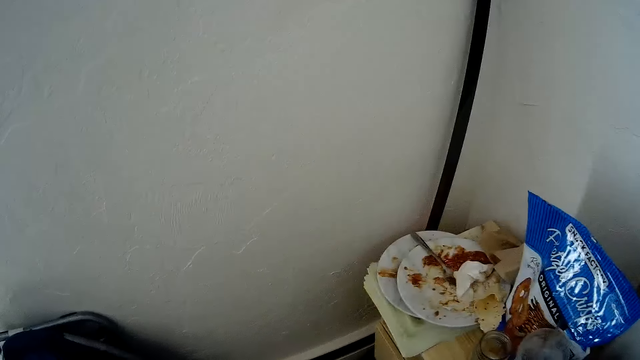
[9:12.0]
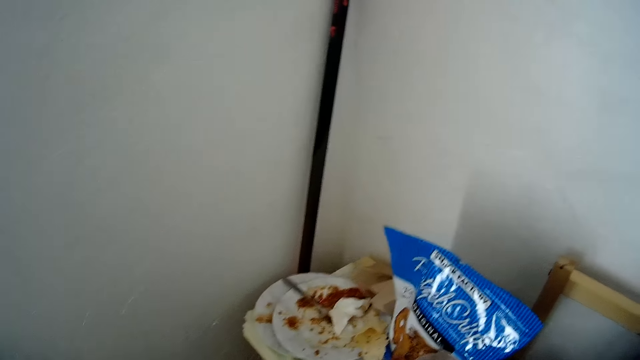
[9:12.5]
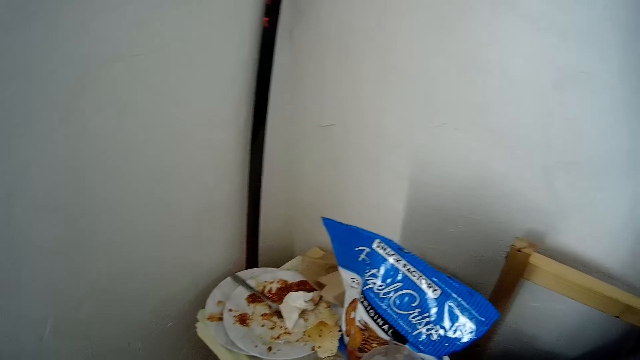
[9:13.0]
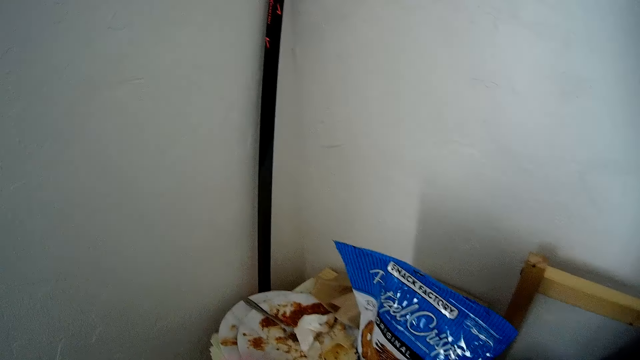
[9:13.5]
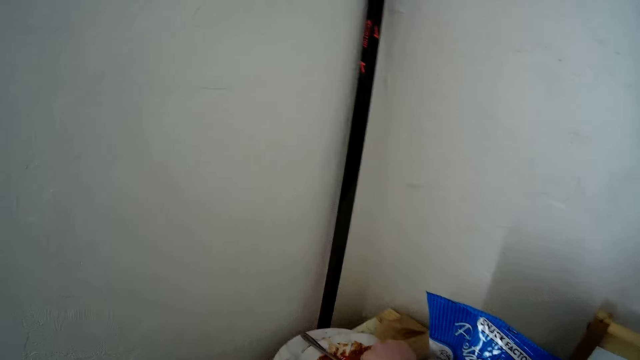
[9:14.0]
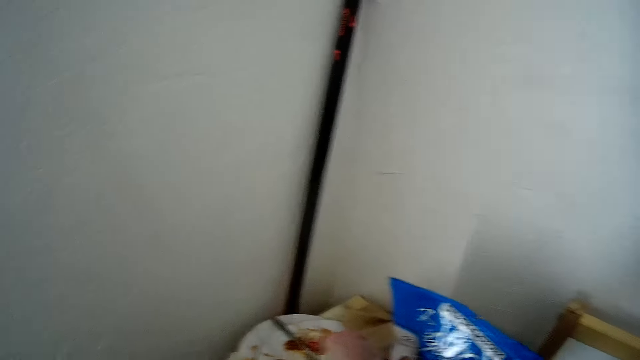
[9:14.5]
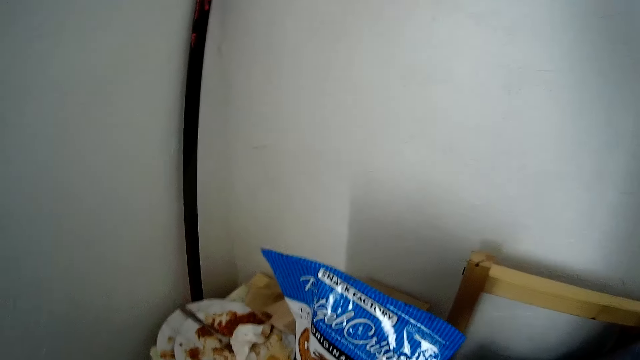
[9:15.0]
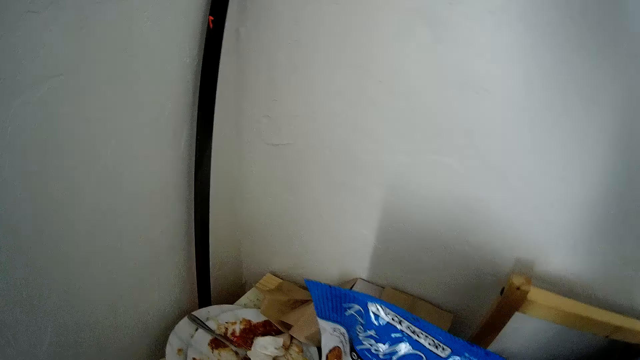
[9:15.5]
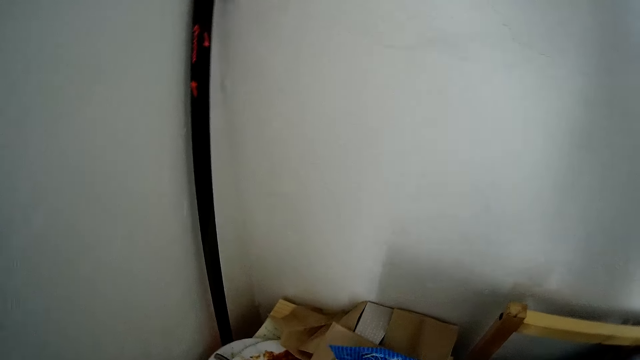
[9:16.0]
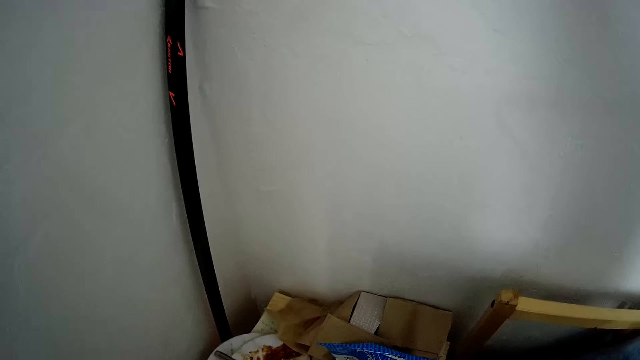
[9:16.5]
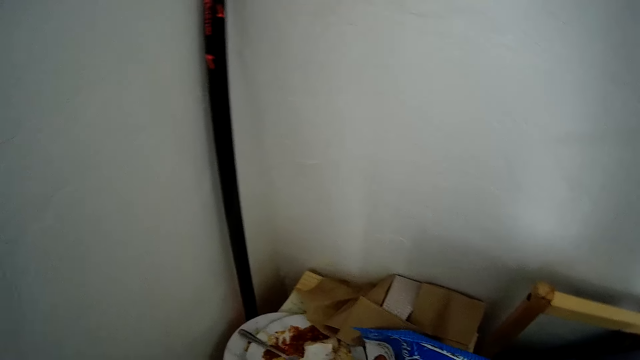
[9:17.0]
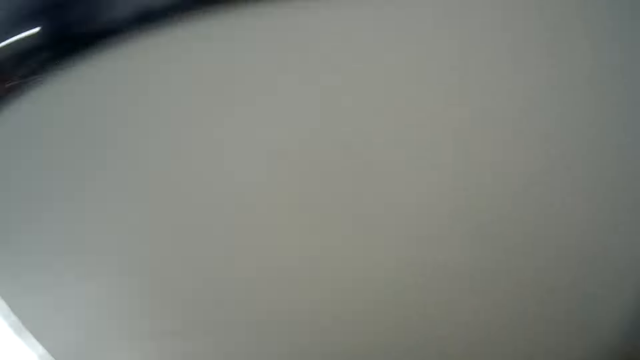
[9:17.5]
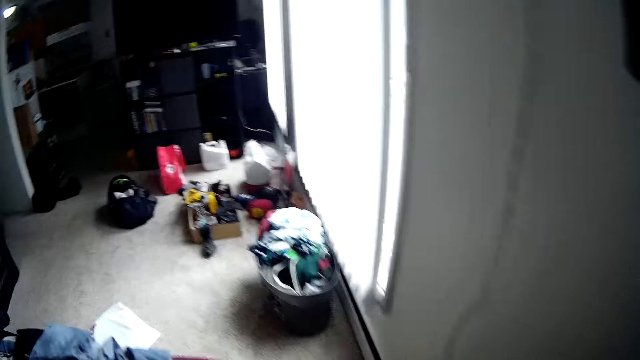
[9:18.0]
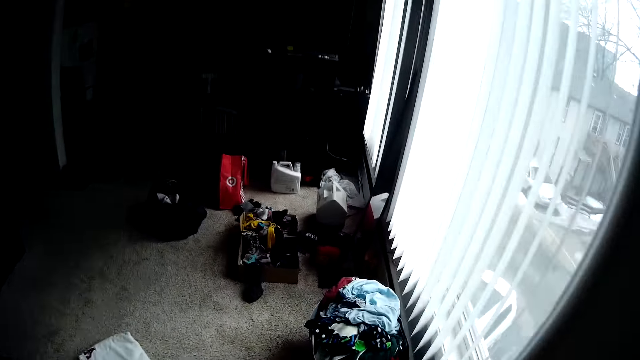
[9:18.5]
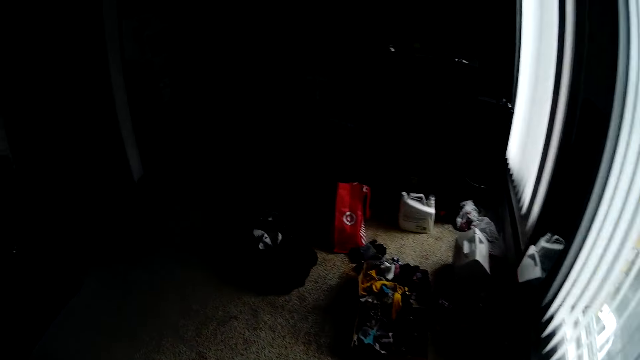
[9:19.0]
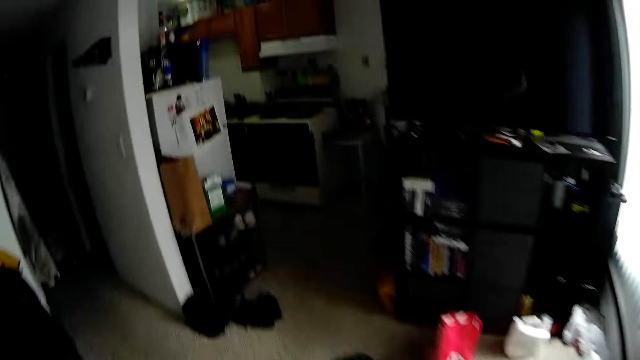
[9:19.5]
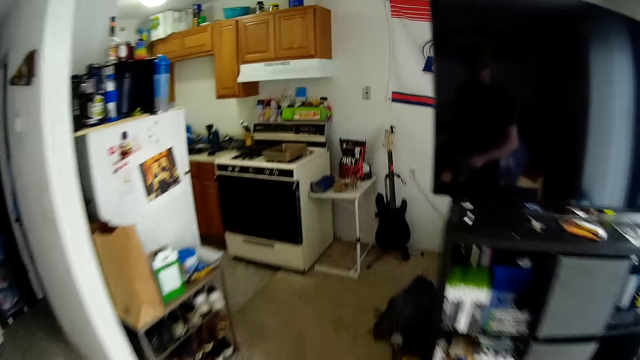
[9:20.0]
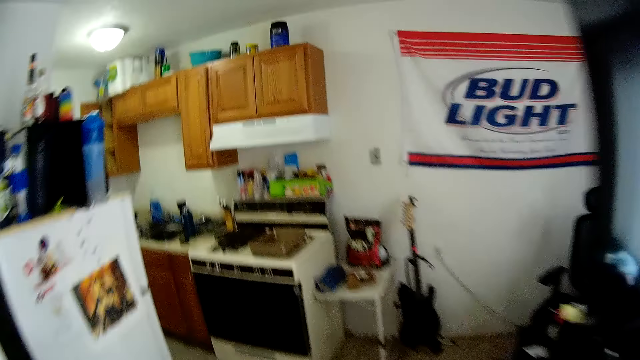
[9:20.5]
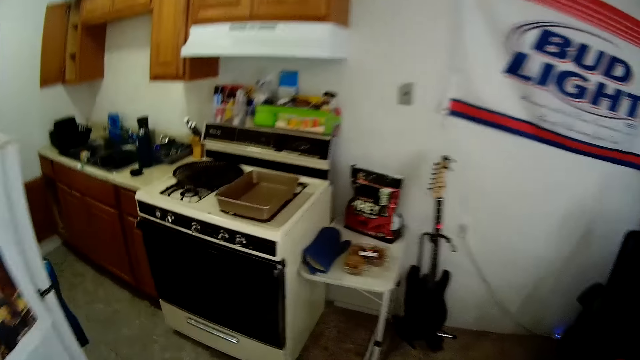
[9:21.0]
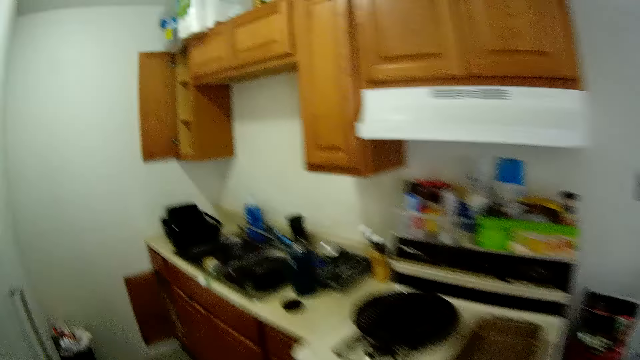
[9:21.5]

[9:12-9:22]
The camera wearer touches a plate or serviette with his right hand. He walks around the house.

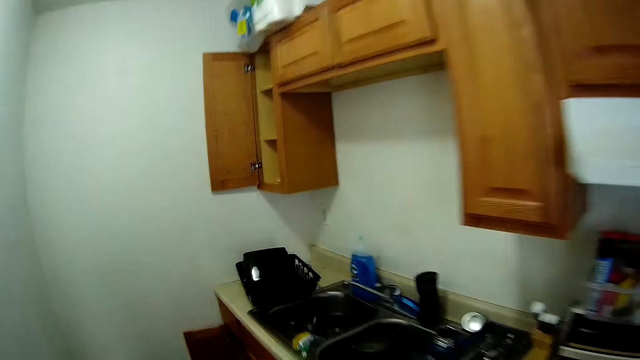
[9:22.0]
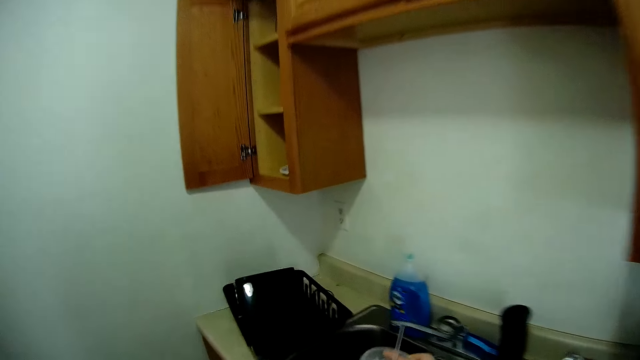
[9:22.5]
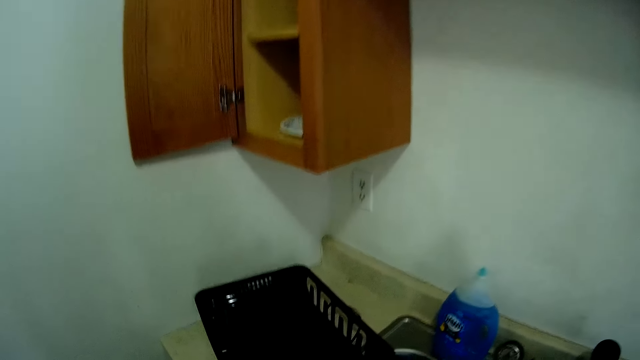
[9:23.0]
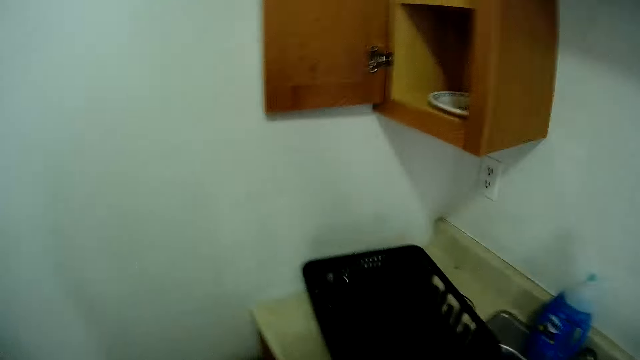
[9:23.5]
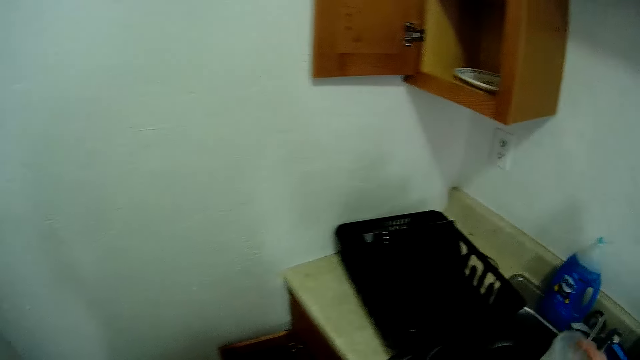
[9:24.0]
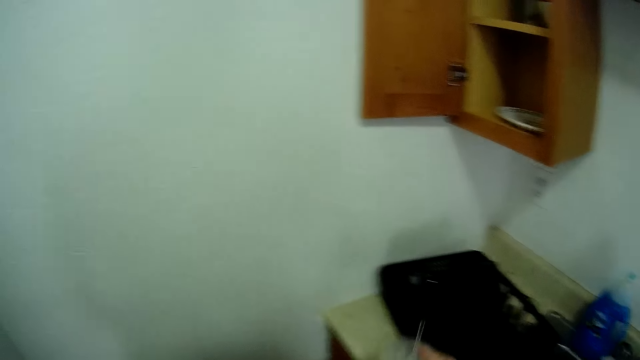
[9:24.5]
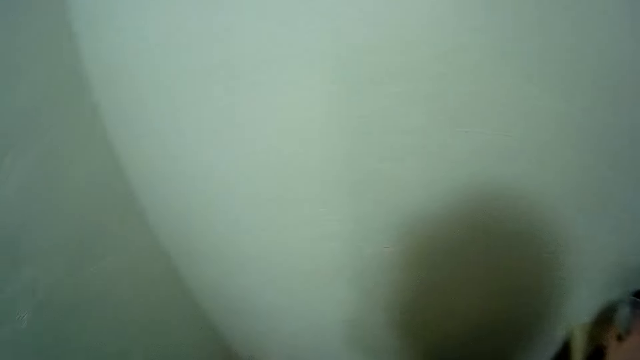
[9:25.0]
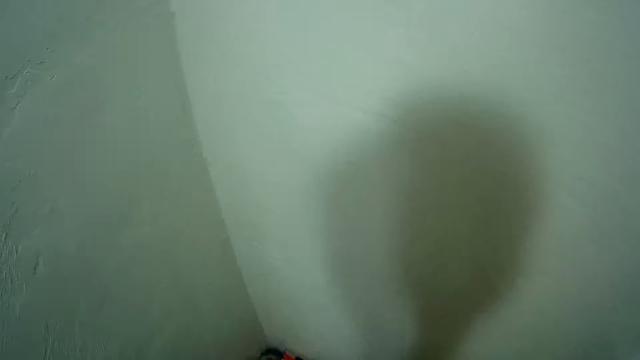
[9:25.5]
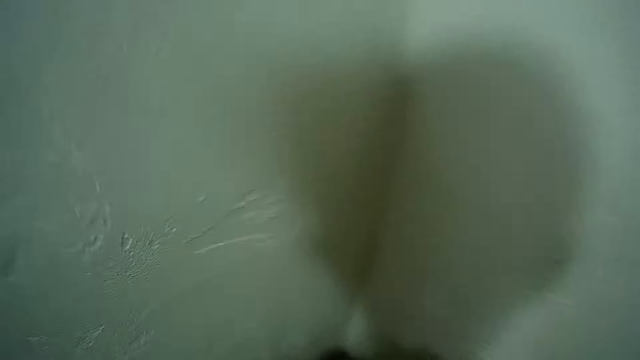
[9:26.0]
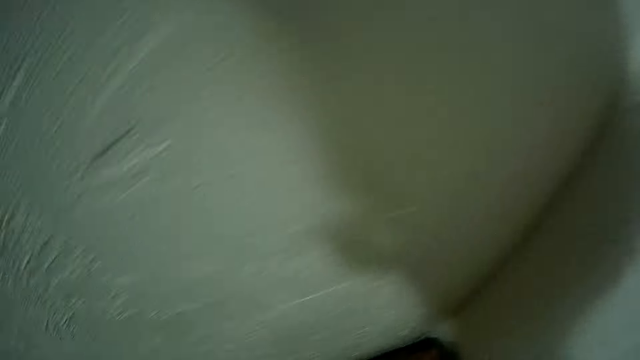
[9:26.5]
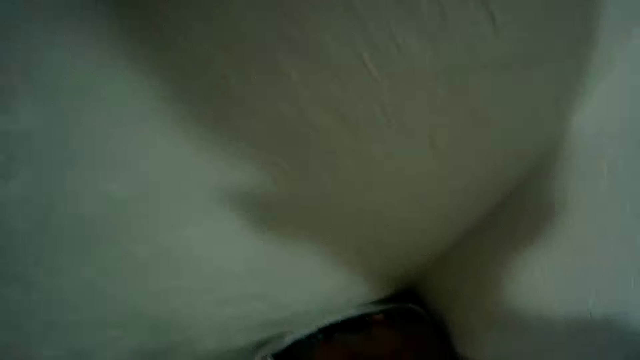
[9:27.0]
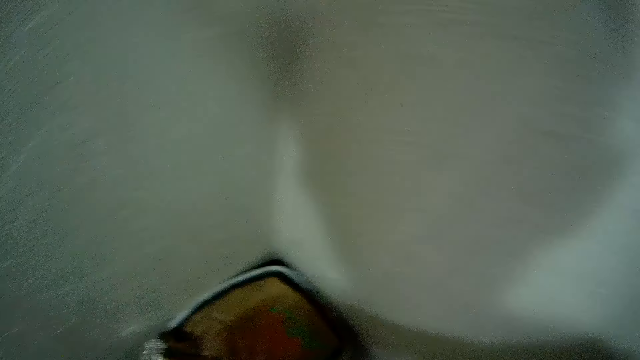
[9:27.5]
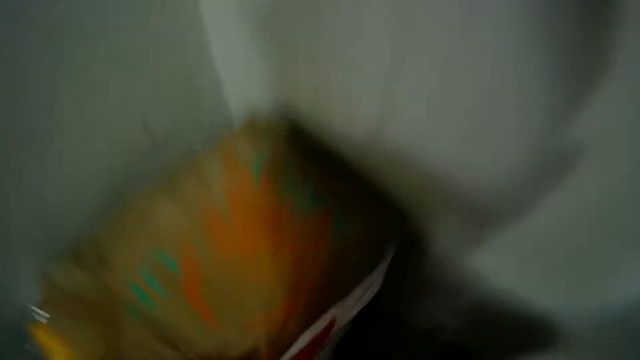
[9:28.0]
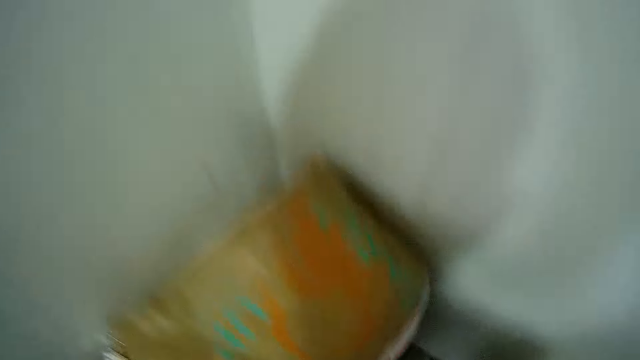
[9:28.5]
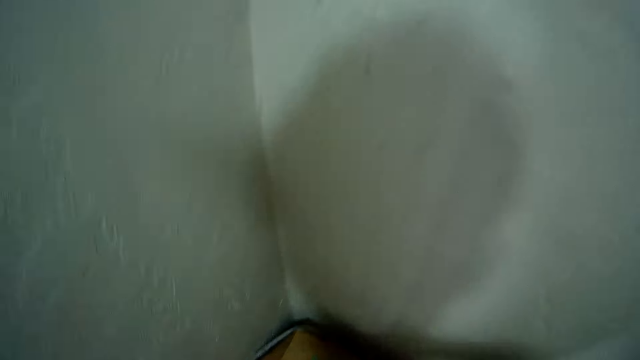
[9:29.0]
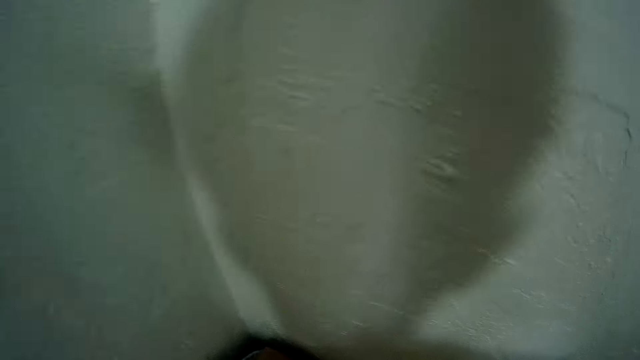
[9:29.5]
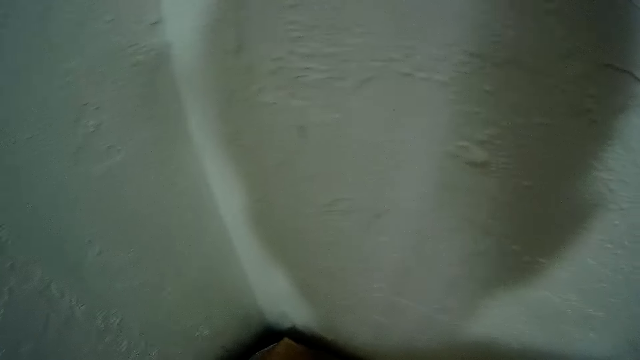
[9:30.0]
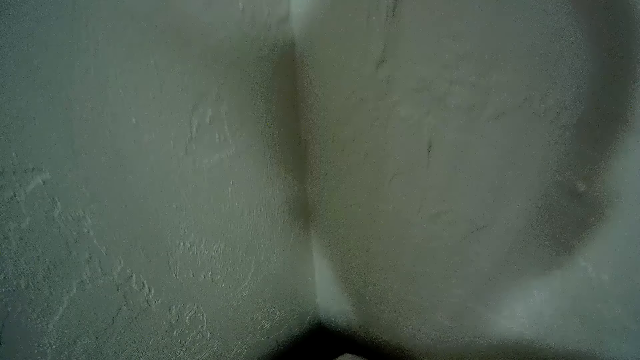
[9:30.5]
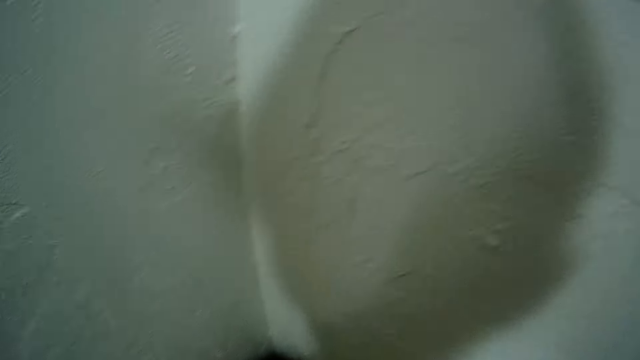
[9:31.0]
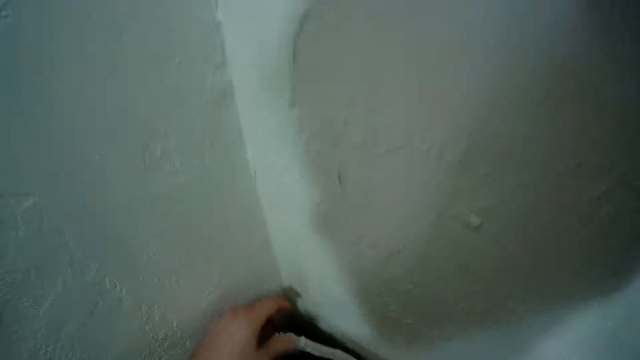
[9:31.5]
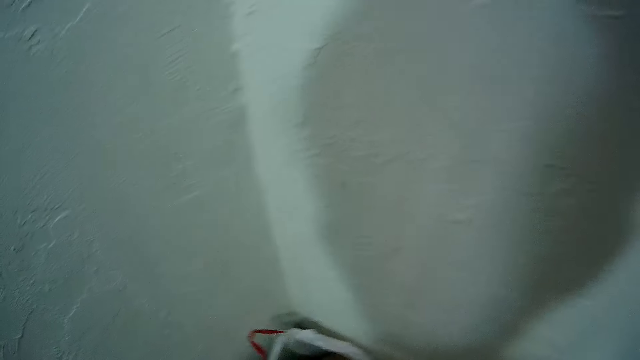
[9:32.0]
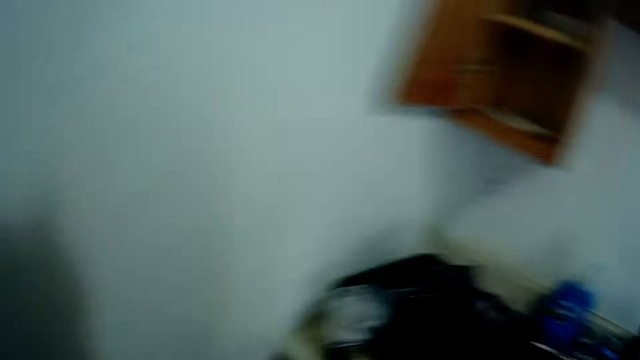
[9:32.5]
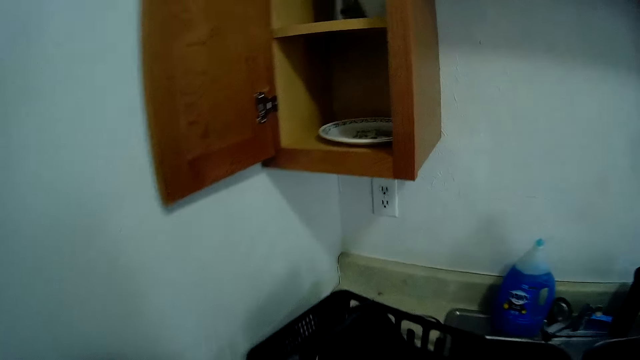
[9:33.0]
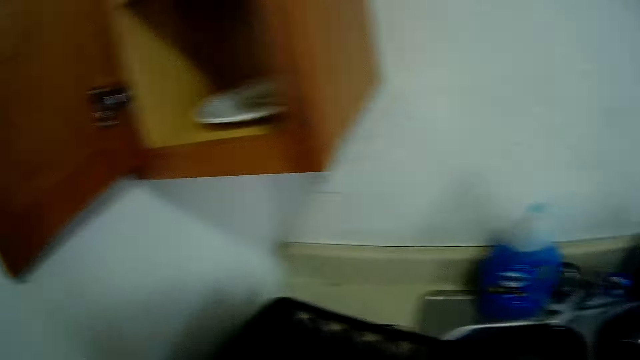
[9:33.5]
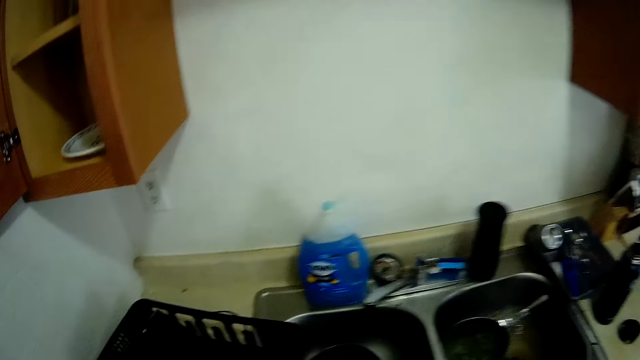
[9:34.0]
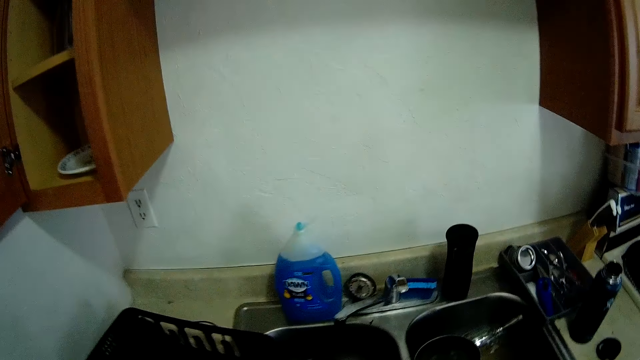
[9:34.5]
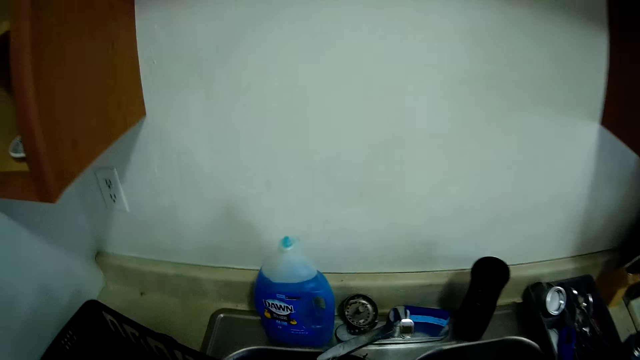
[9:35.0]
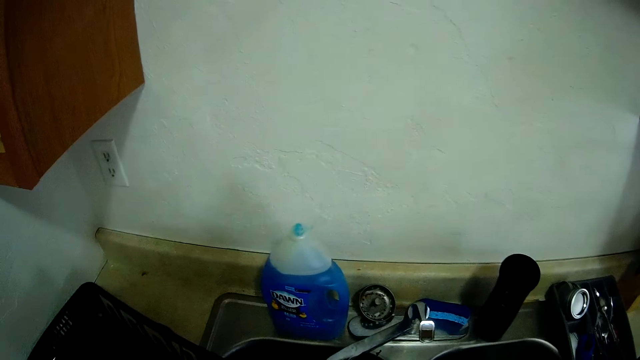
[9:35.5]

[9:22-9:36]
The camera wearer places a tumbler on the kitchen top. He stands. He holds a plastic bottle with his right hand. He touches a plastic bag with his left hand. He fixes the trash bag.
